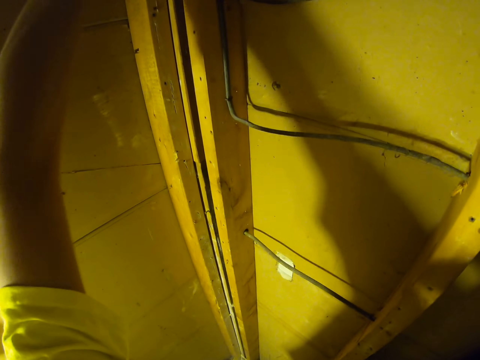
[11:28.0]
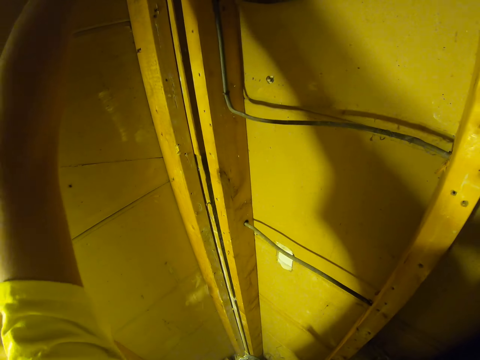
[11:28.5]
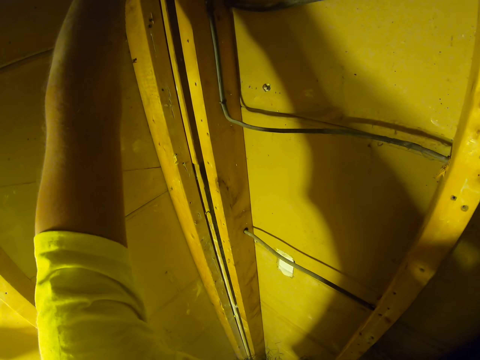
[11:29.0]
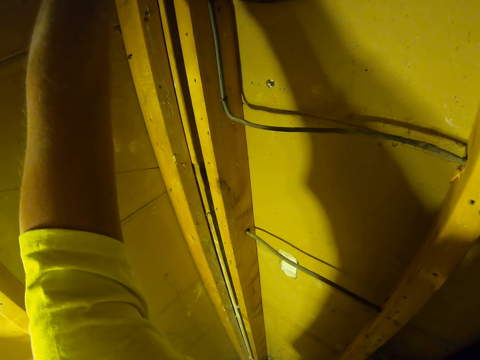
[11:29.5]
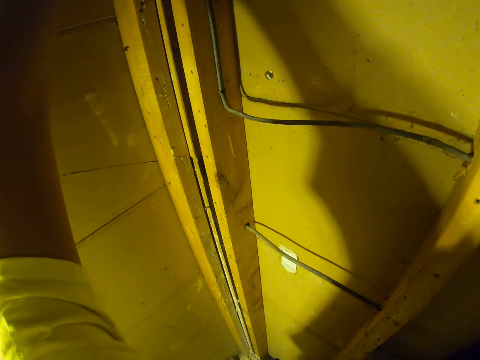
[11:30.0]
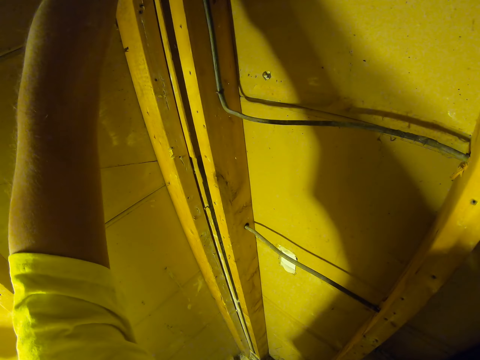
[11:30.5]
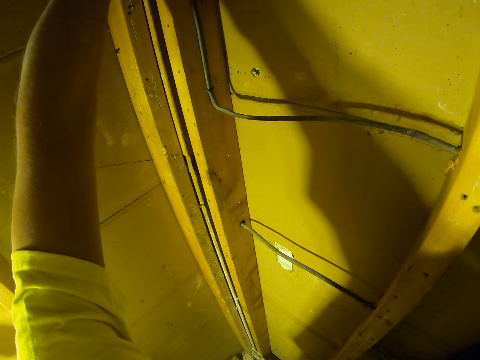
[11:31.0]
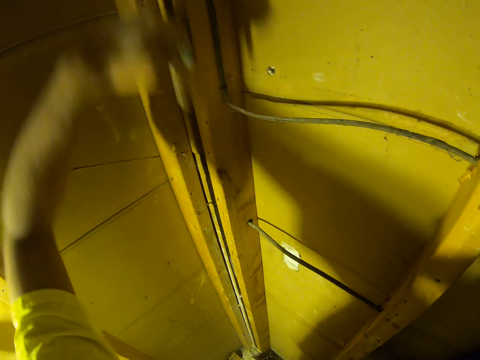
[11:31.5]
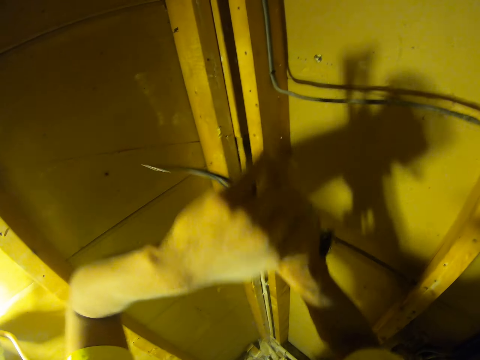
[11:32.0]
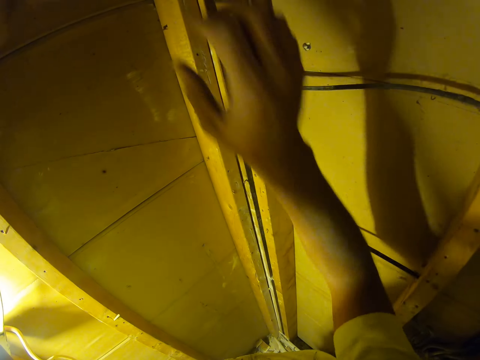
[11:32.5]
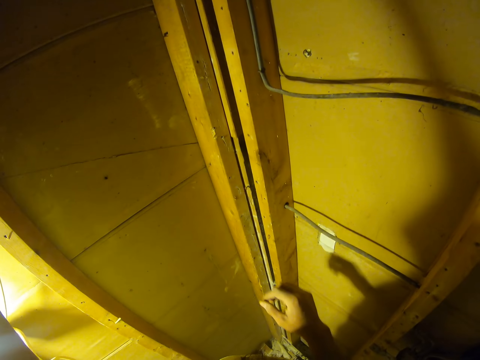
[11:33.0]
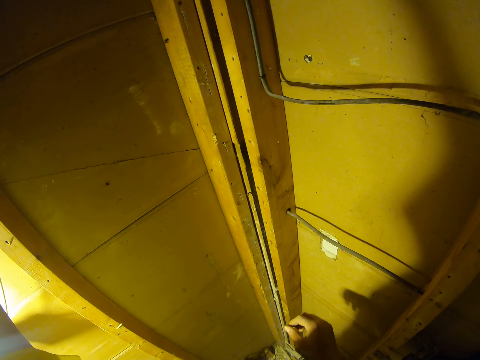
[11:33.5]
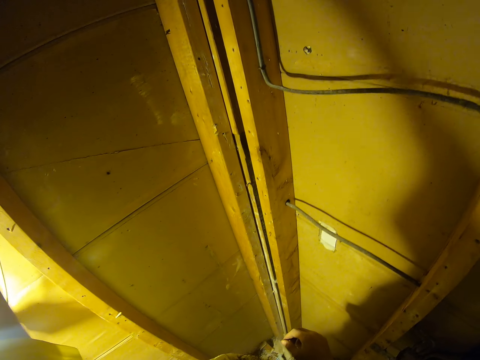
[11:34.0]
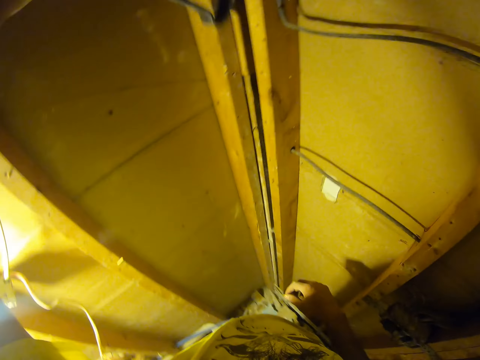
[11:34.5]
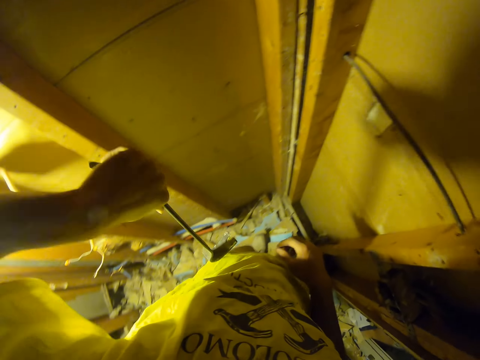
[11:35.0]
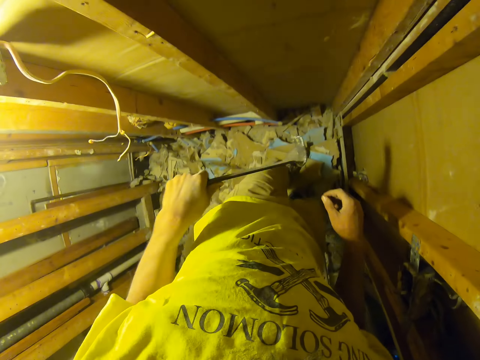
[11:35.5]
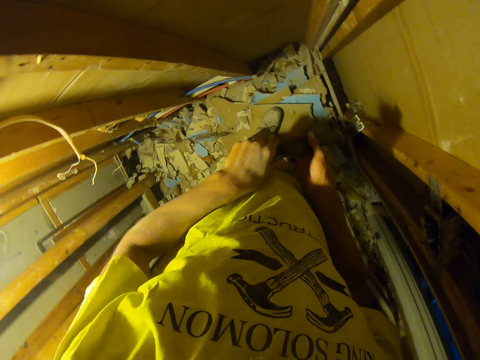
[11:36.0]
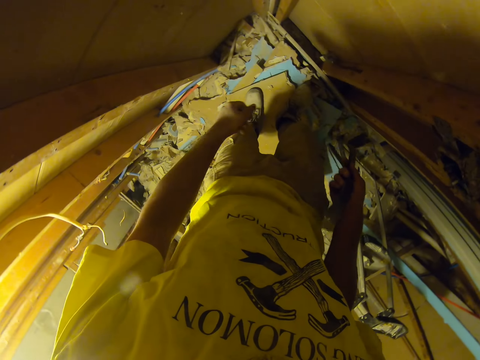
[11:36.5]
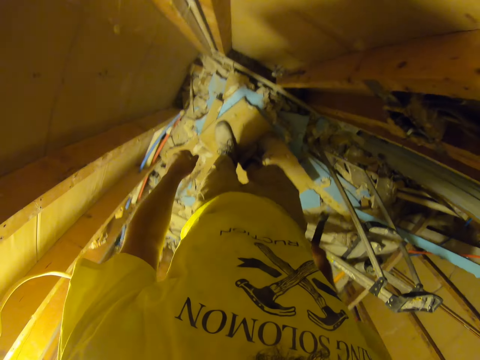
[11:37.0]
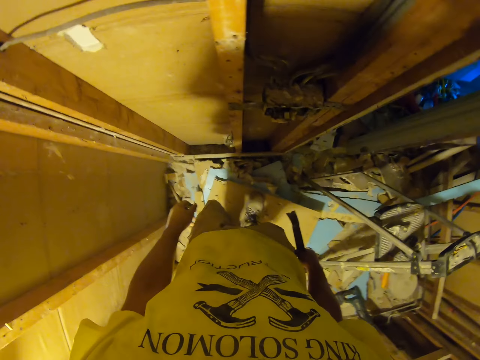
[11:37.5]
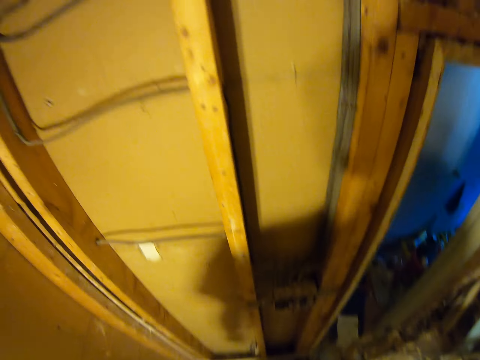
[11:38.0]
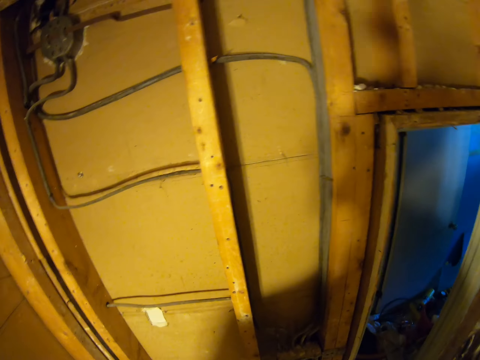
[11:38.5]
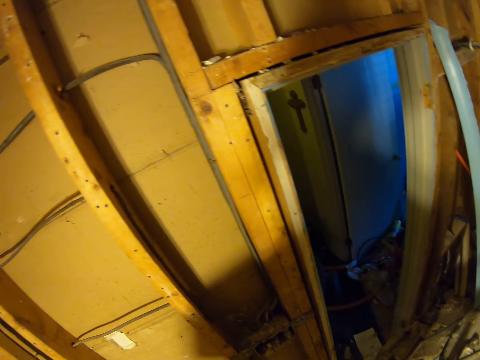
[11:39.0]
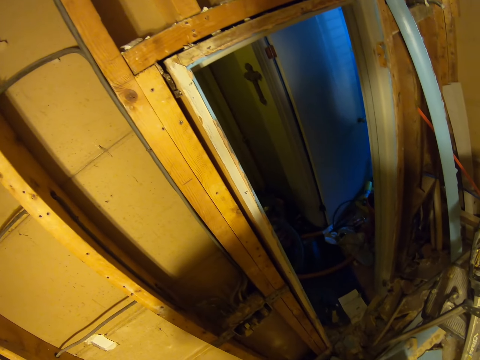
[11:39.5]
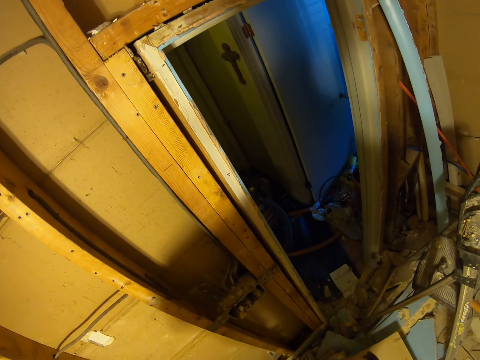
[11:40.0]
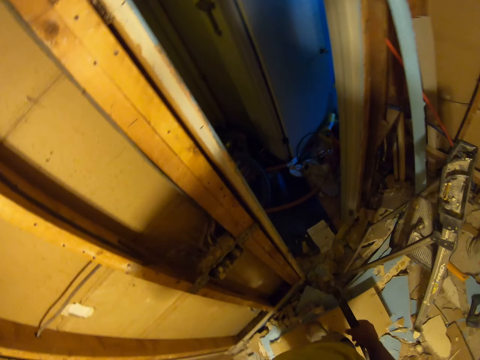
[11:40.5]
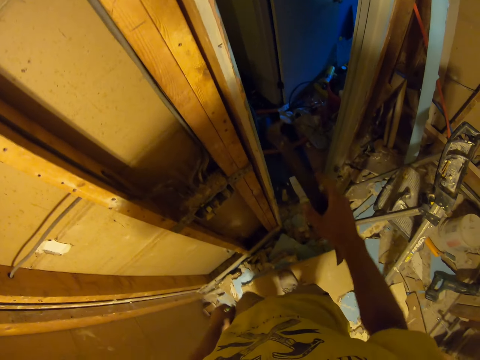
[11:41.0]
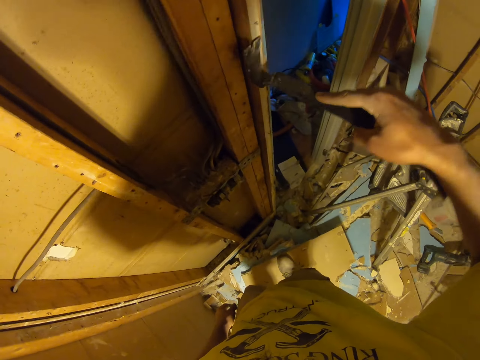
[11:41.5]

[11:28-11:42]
The camera wearer removes the pieces of wood. They remove a nail with a crowbar. They turn around the room.

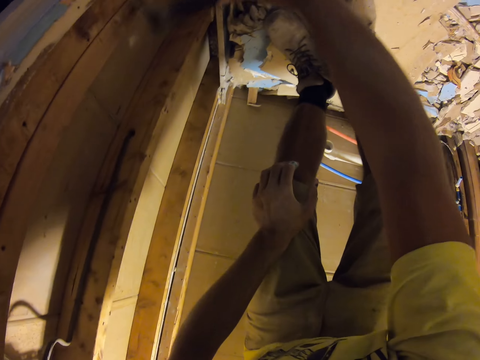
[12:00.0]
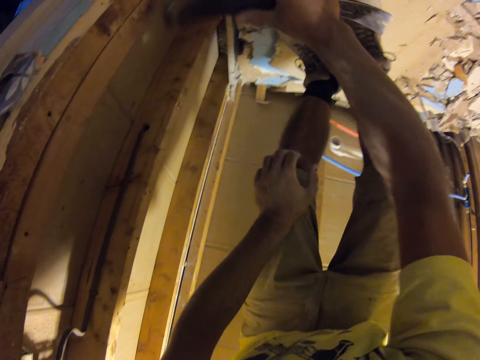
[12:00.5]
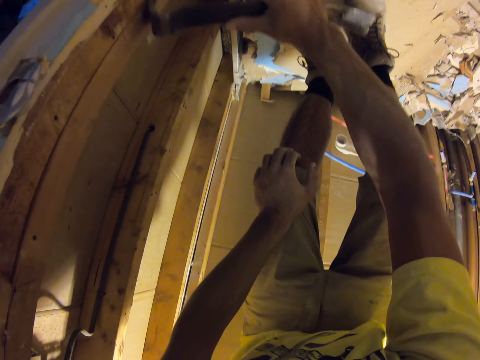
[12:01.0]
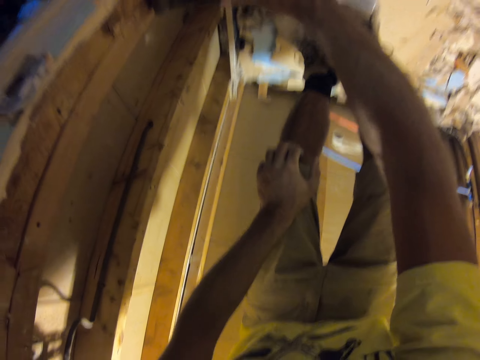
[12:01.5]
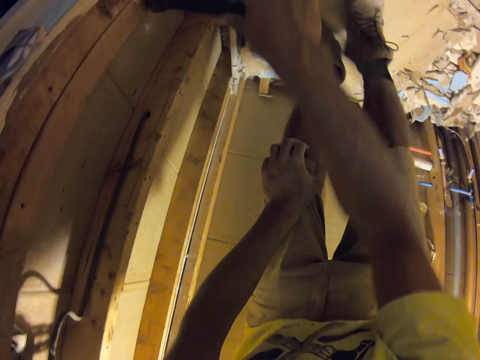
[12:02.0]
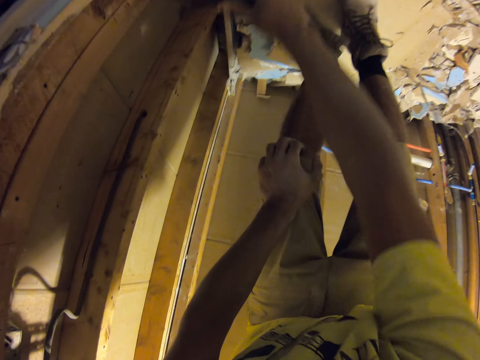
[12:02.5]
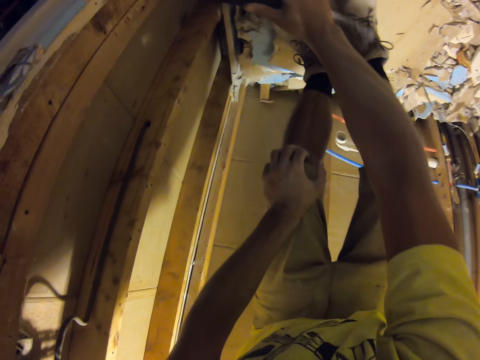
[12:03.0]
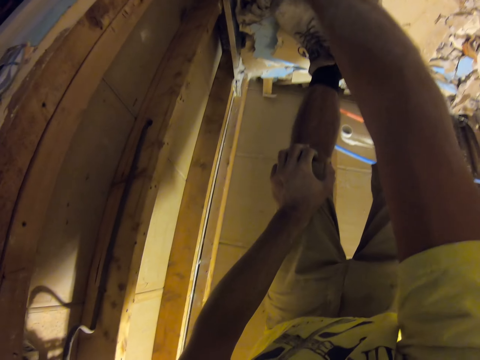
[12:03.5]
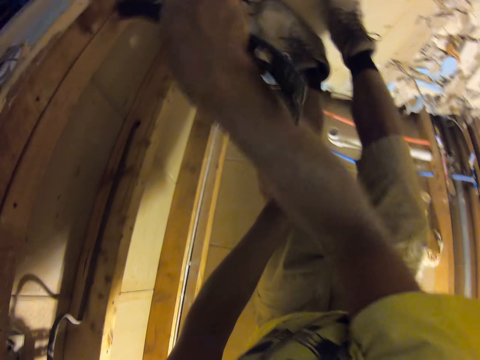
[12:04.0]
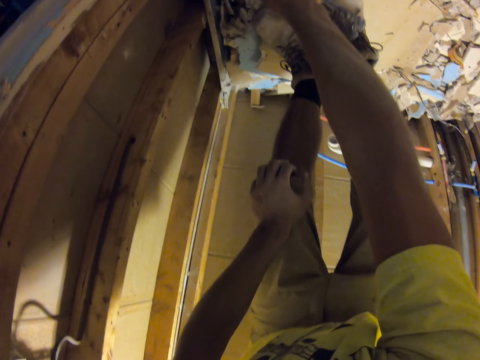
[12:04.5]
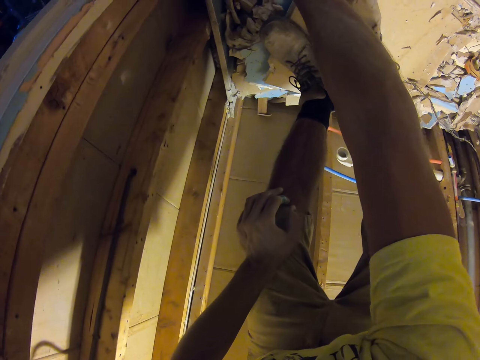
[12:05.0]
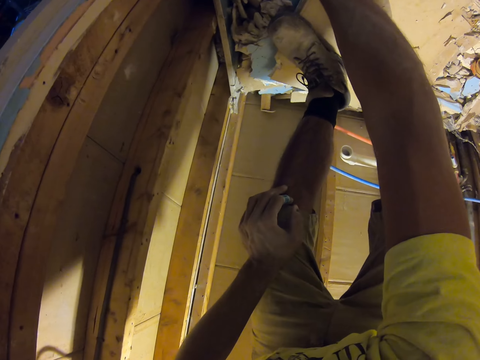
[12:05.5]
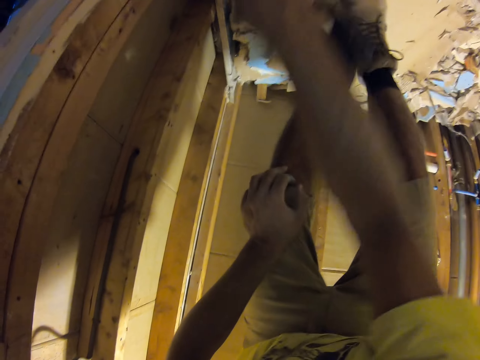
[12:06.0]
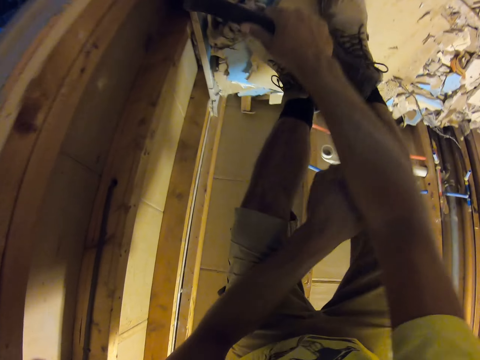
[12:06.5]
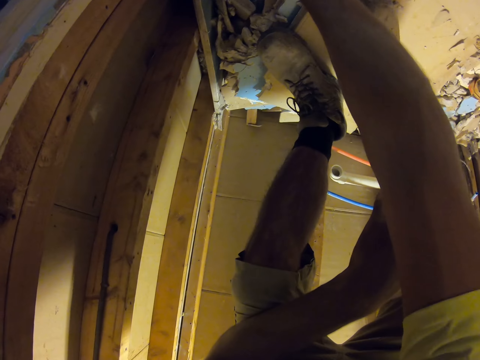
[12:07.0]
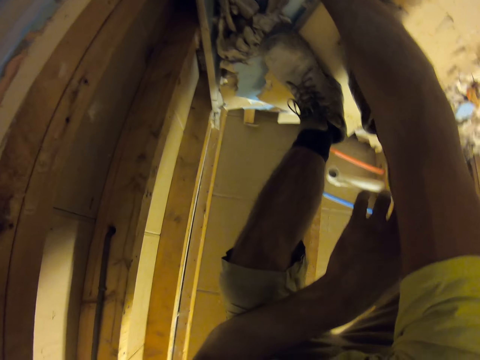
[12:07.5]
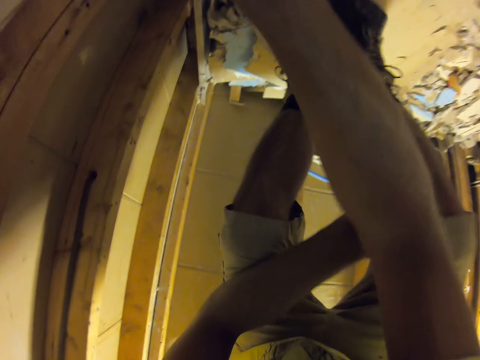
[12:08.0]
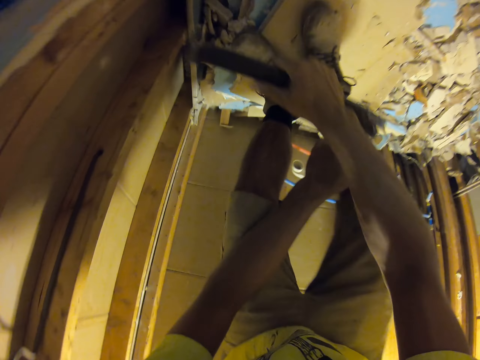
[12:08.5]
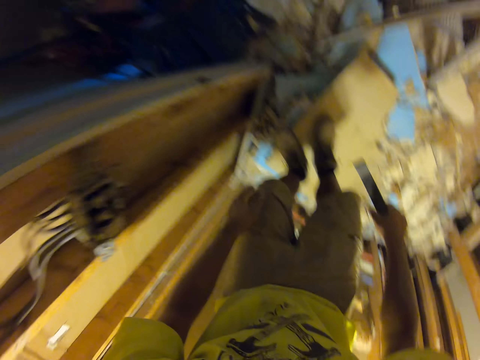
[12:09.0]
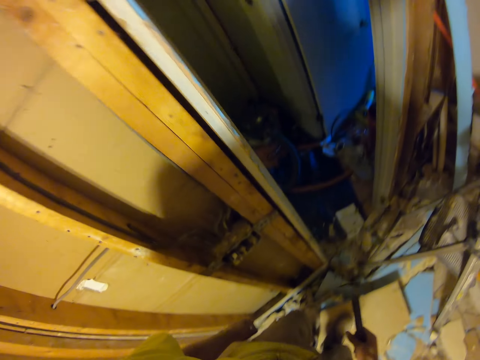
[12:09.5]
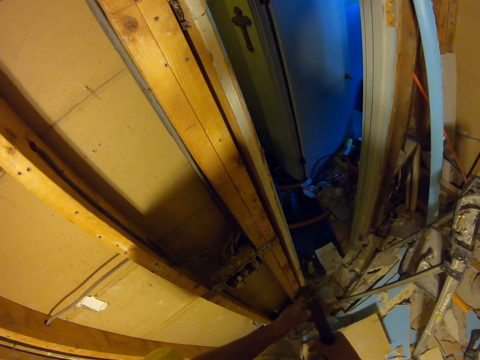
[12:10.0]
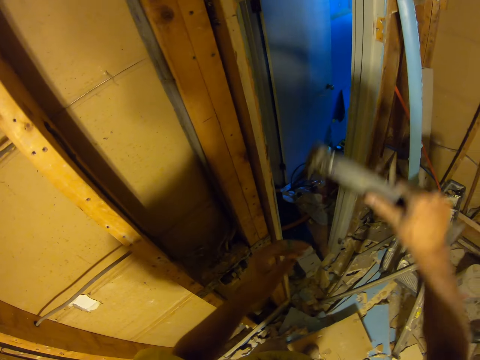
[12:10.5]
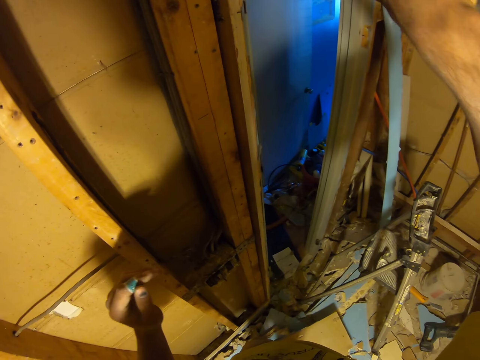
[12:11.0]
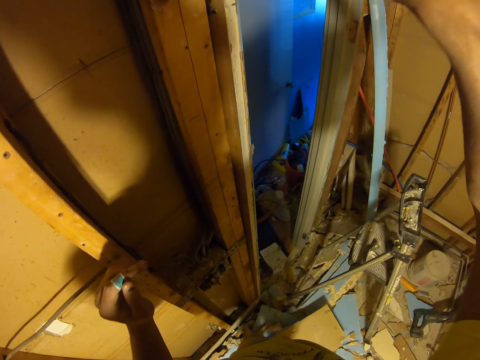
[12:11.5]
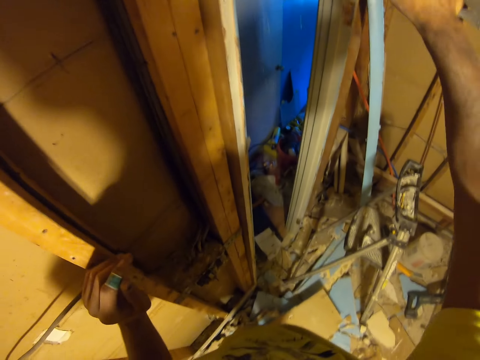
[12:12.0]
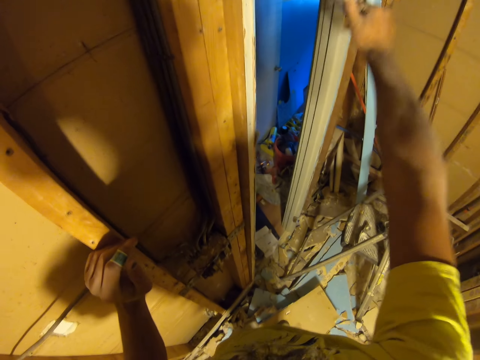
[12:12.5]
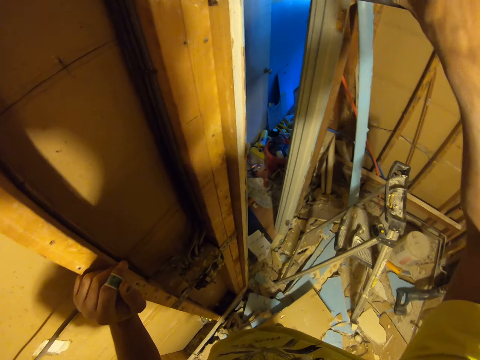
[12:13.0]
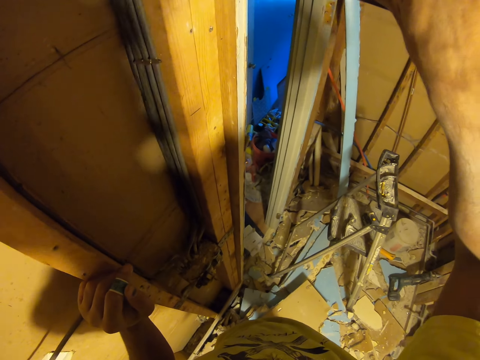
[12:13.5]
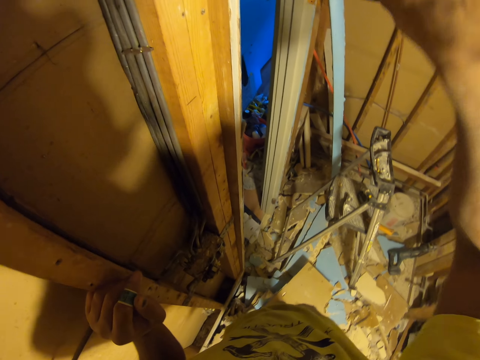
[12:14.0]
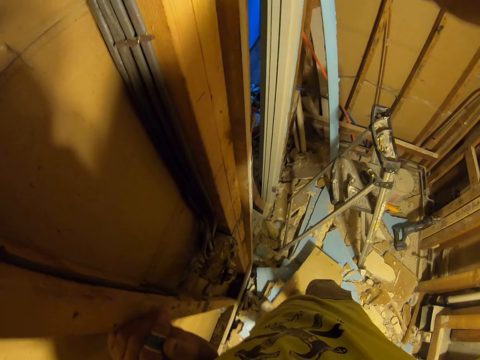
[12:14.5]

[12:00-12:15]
The camera wearer removes a nail with a crowbar. They remove a nail with the crowbar repeatedly.
